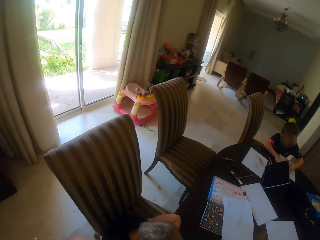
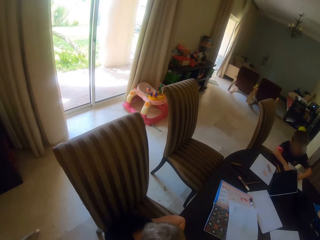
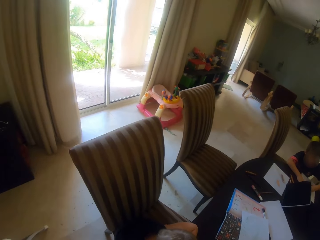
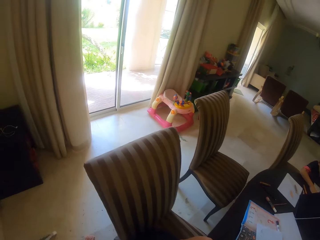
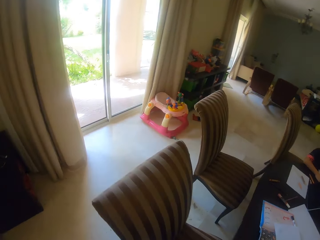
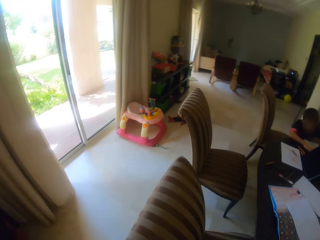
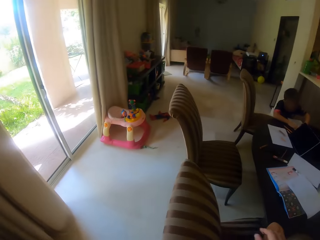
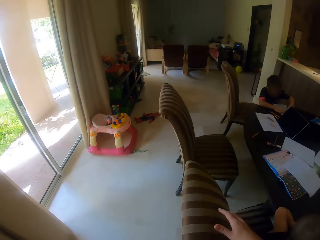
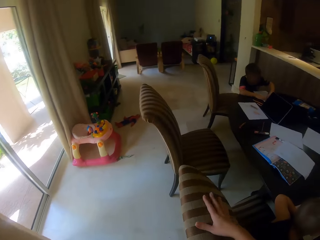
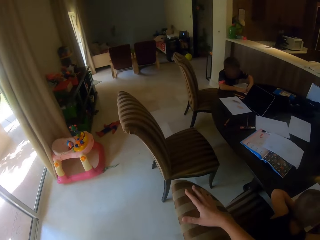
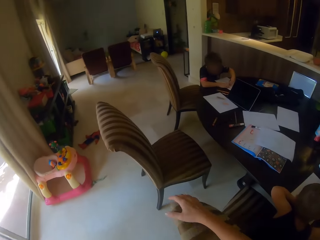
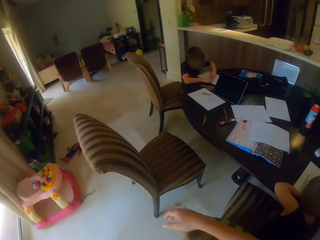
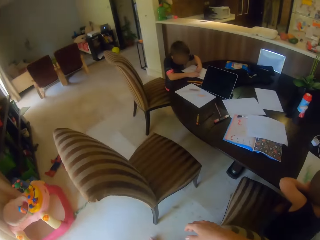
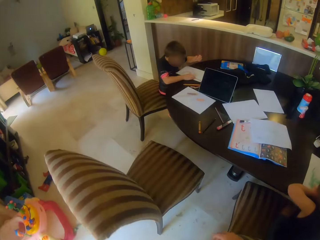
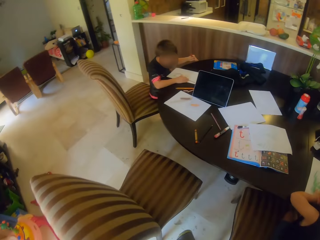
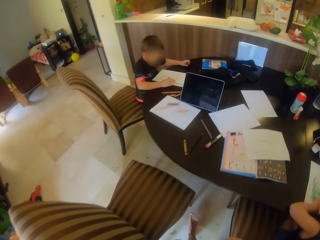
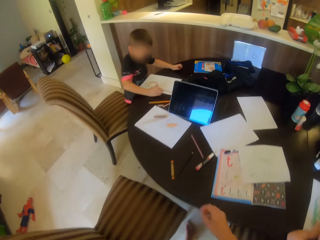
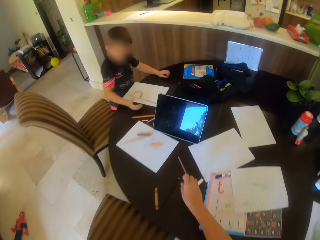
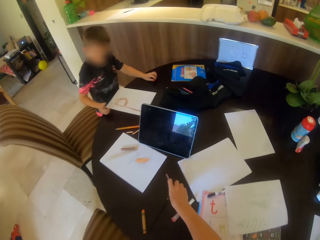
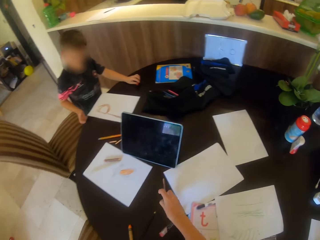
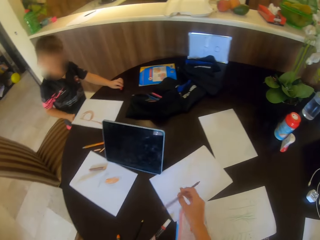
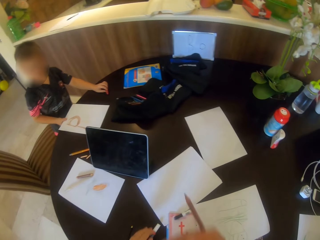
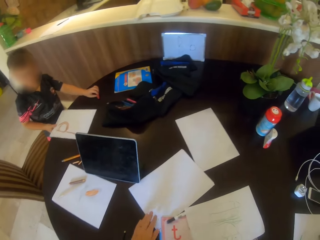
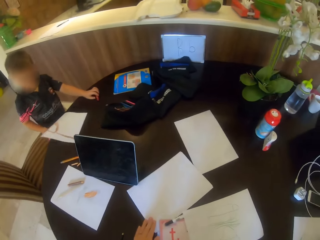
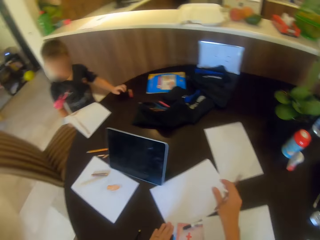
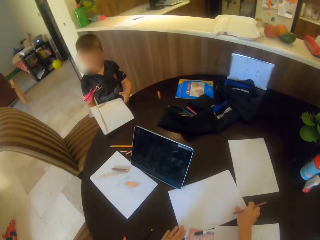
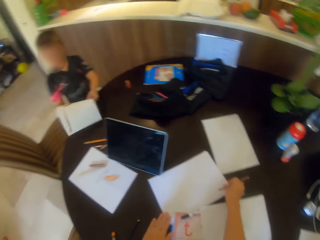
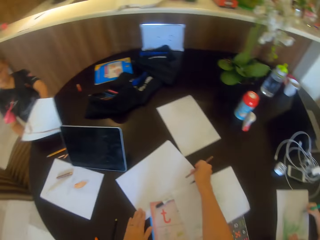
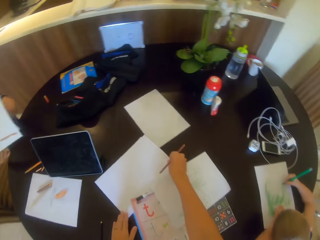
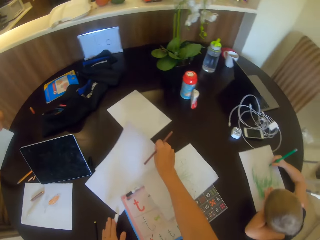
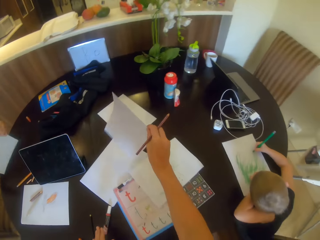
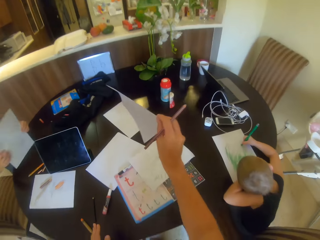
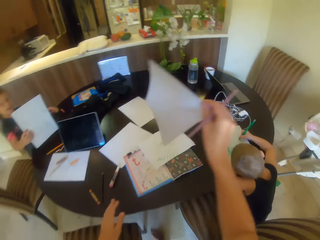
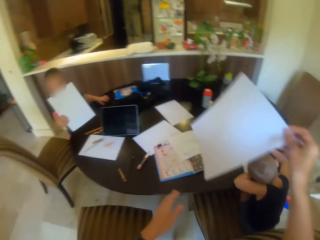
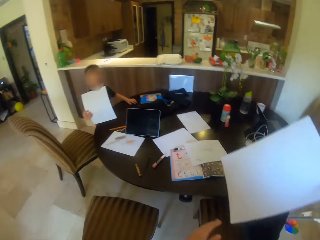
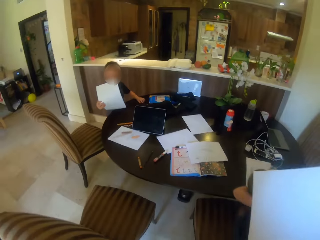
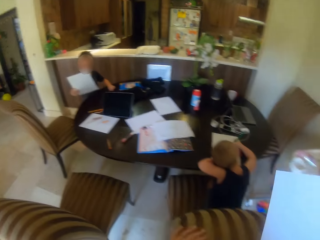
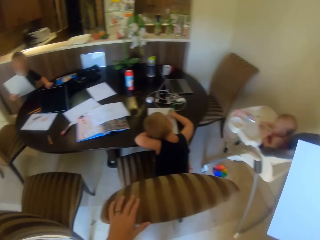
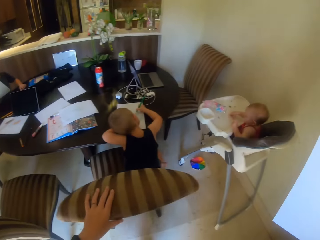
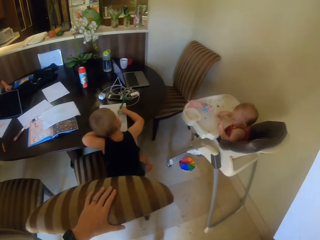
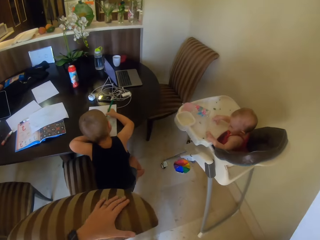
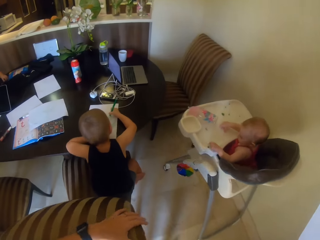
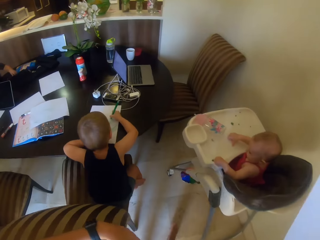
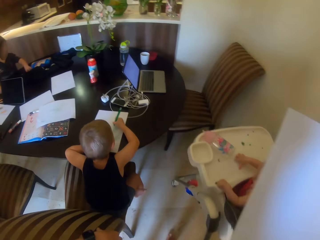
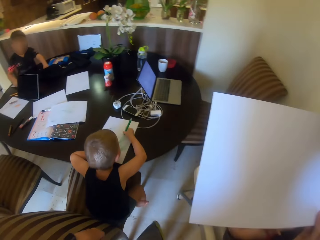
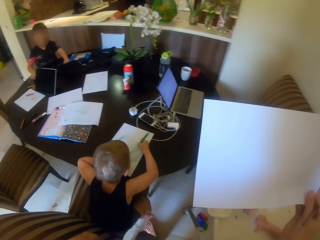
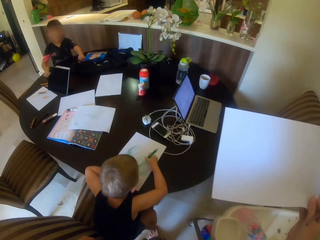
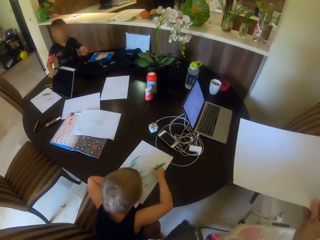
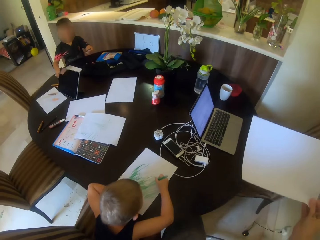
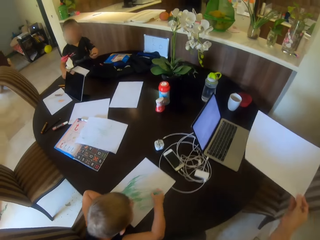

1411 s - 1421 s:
The camera wearer walks to the other side of the table. She picks up a pen or pencil from the table. She picks up a paper from the table. She moves back to her seat.

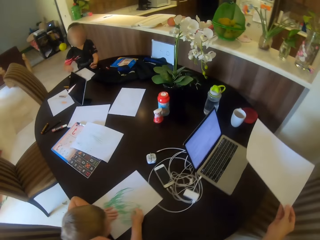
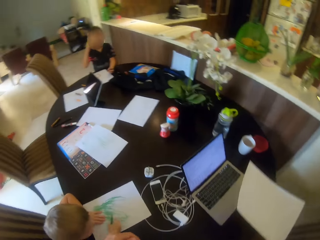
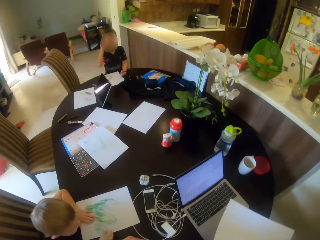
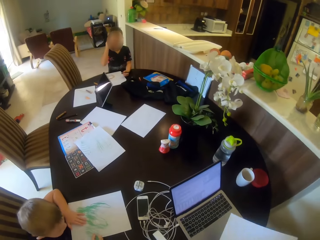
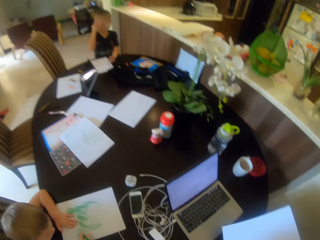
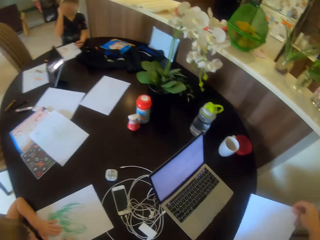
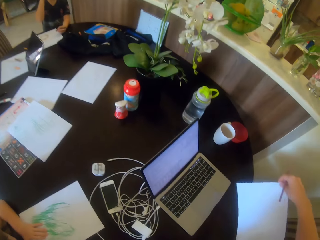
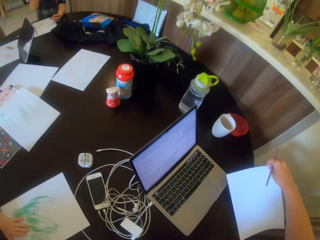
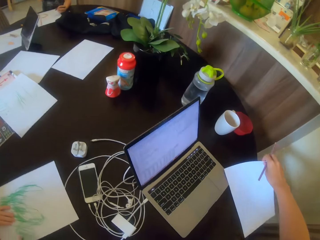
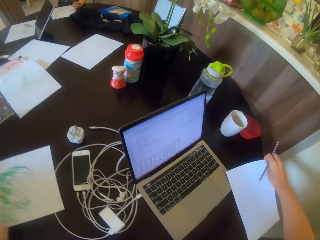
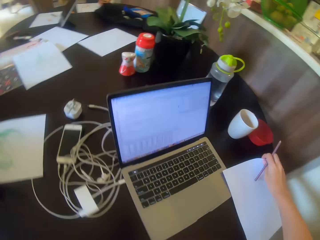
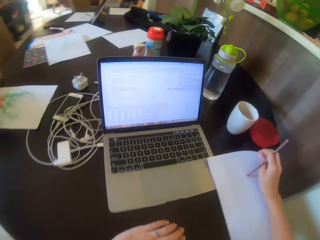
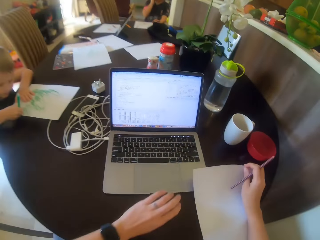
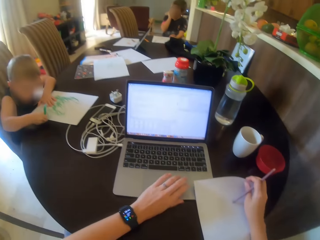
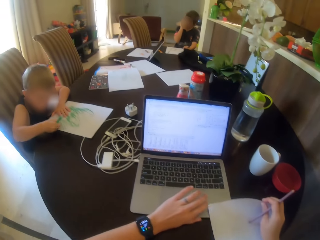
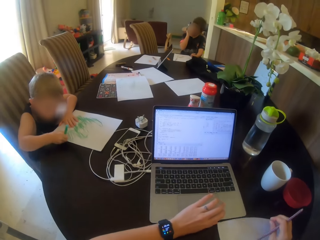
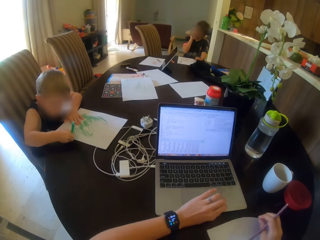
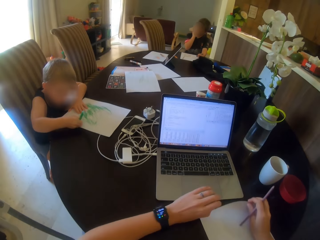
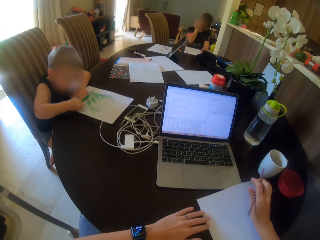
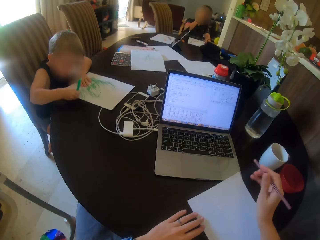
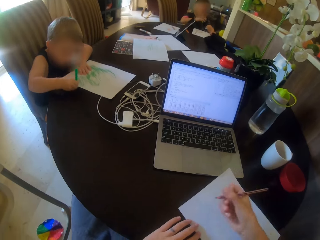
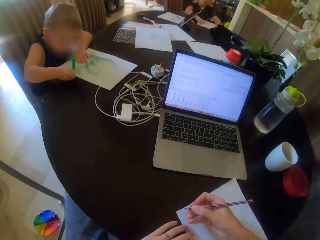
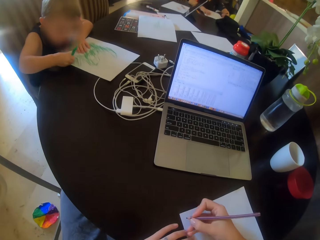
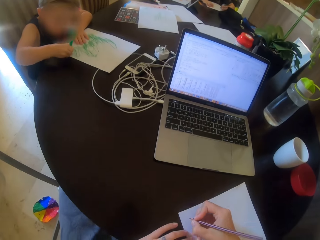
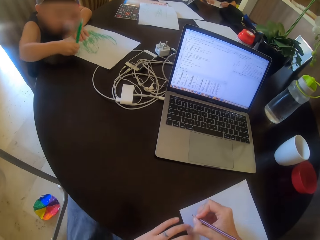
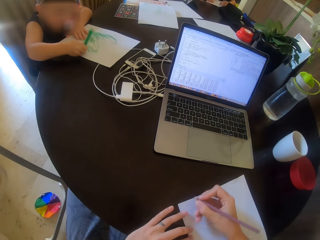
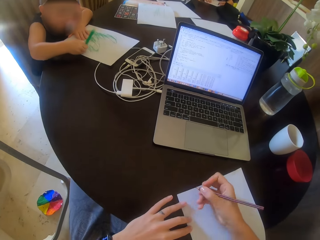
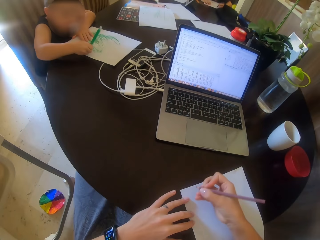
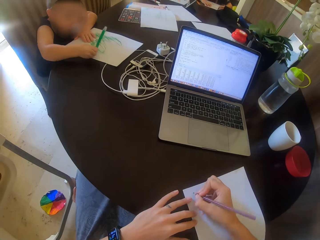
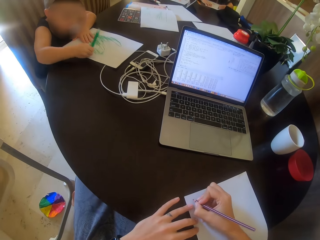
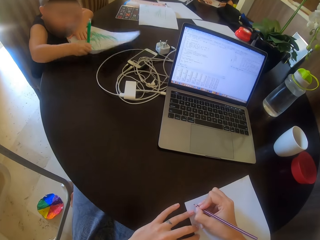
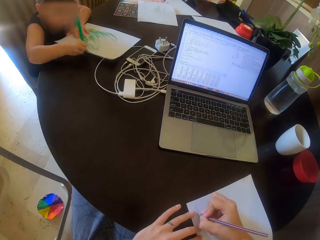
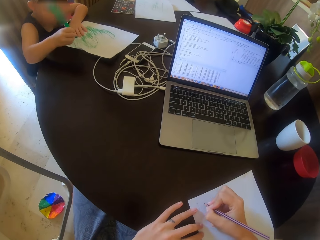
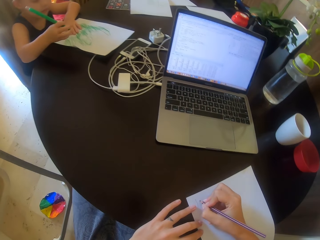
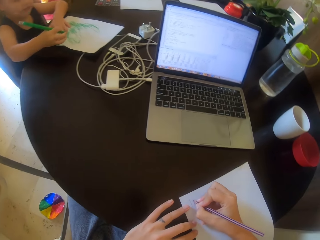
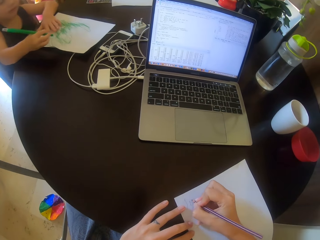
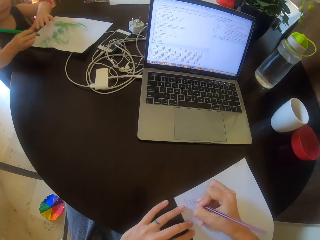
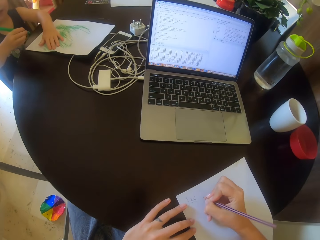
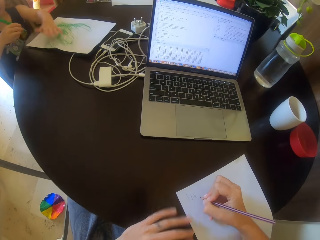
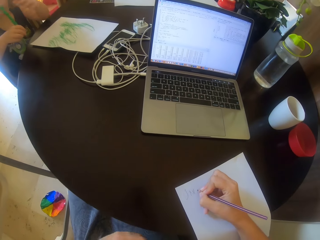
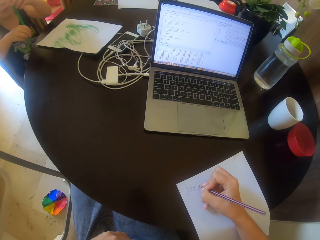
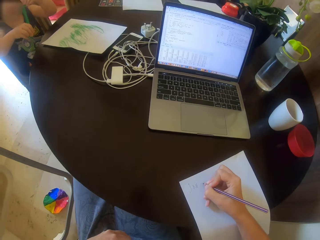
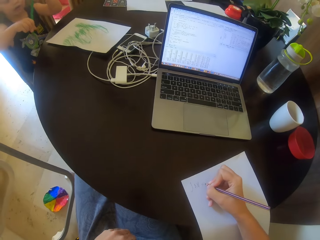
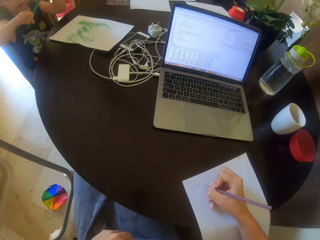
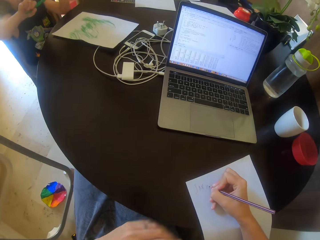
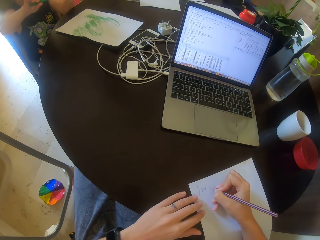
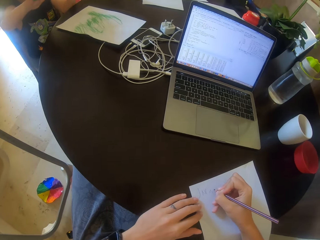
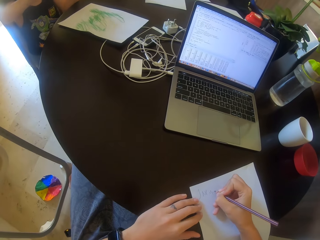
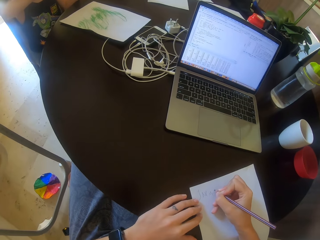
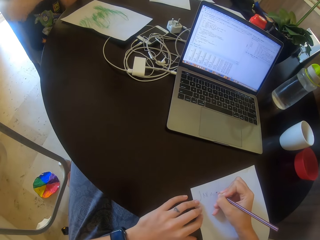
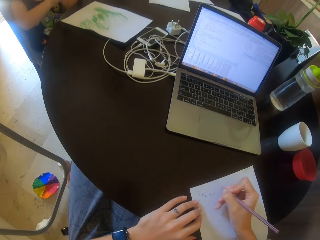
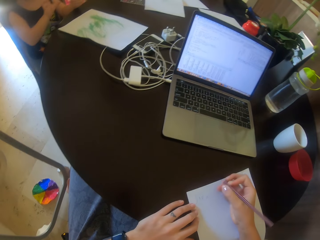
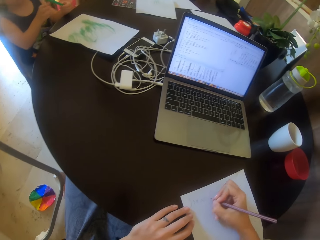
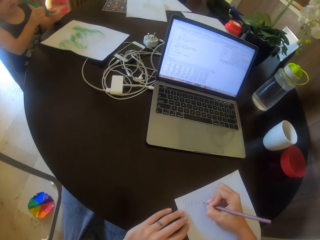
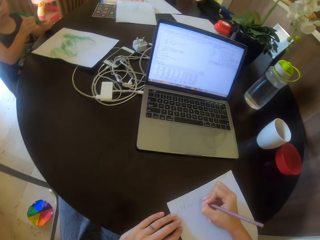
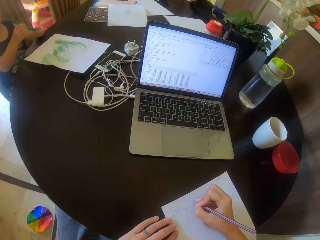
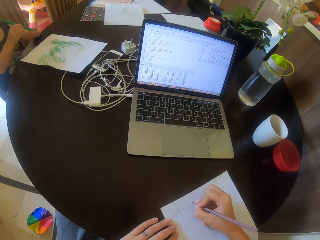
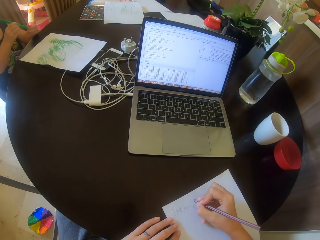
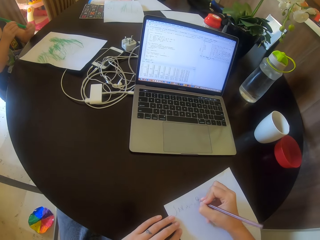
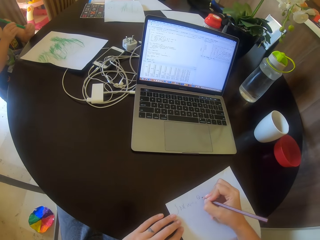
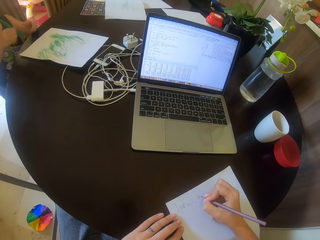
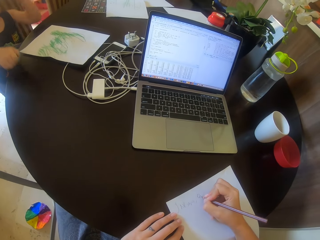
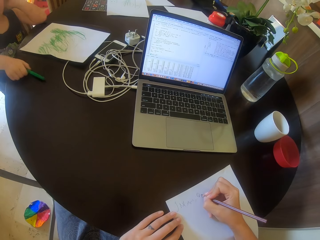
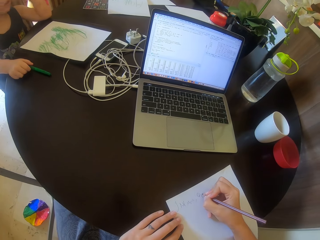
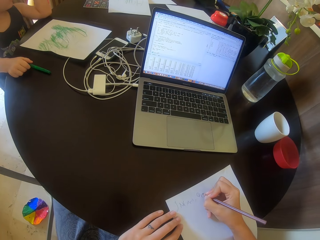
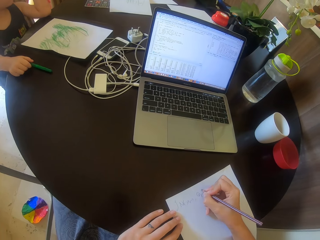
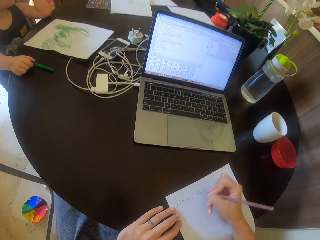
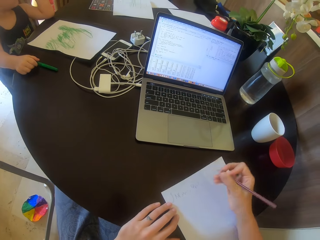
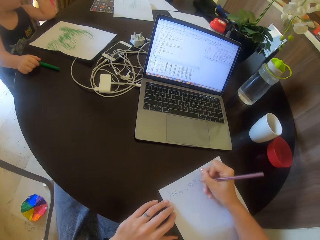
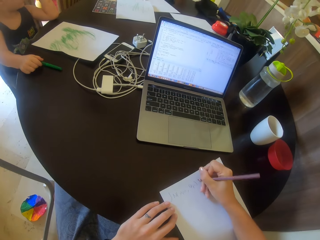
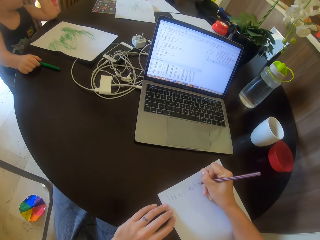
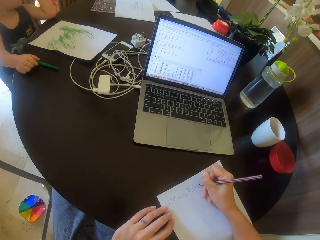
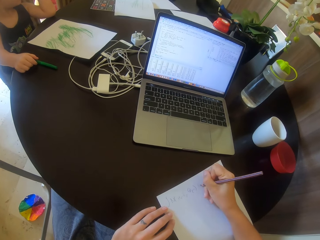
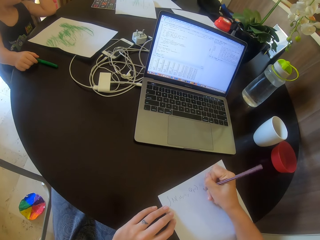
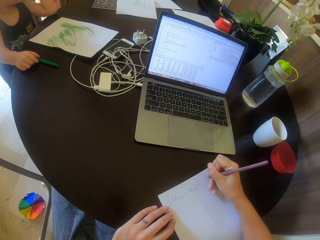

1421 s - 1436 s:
The camera wearer sits on the chair. They put the paper on the table. They squeeze the laptop. They push the laptop with the left hand. They write on the paper.
